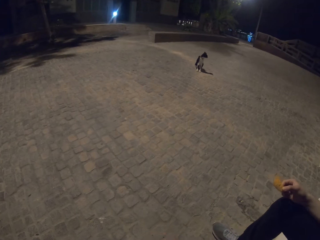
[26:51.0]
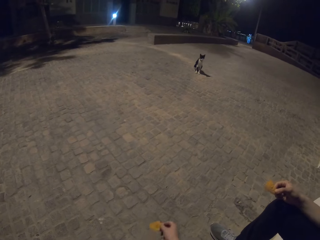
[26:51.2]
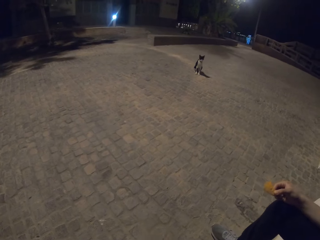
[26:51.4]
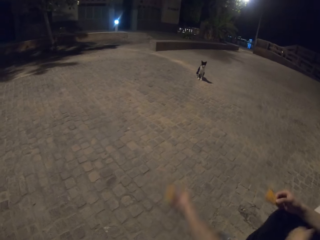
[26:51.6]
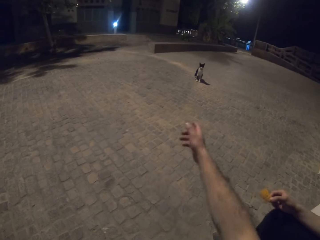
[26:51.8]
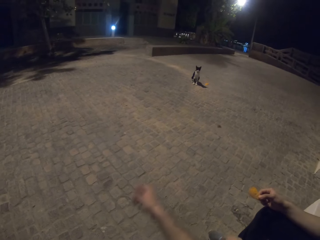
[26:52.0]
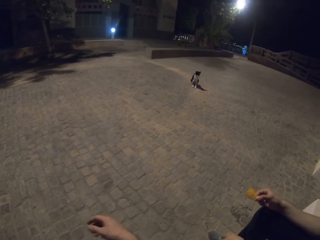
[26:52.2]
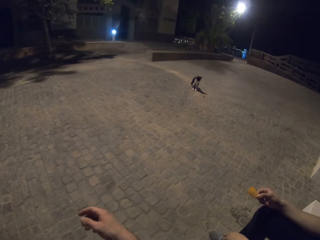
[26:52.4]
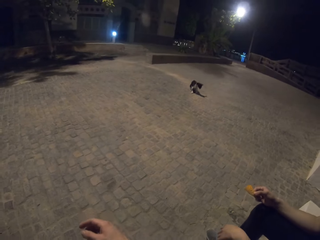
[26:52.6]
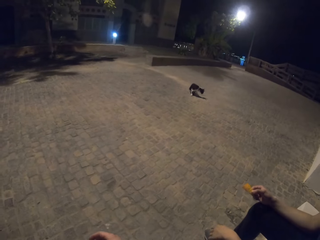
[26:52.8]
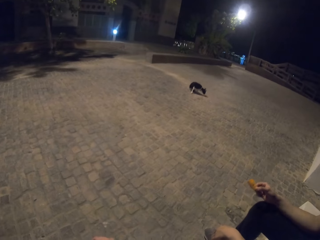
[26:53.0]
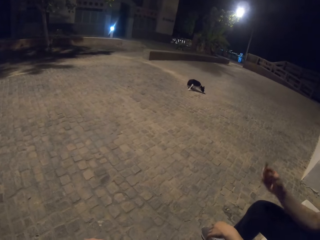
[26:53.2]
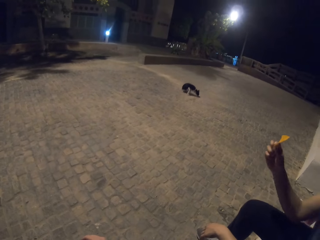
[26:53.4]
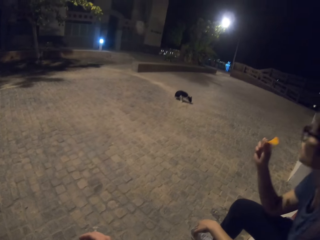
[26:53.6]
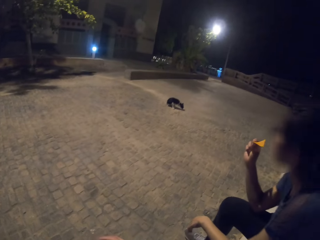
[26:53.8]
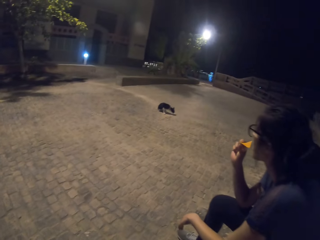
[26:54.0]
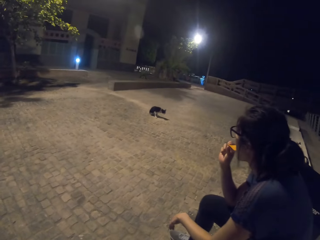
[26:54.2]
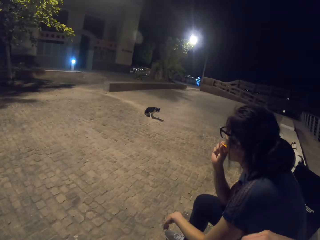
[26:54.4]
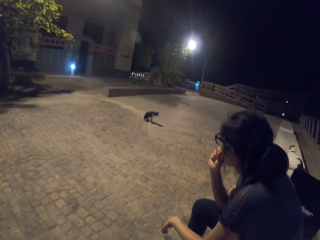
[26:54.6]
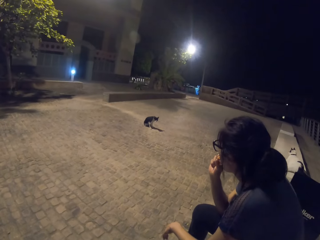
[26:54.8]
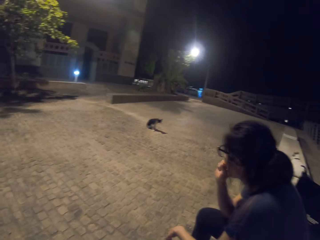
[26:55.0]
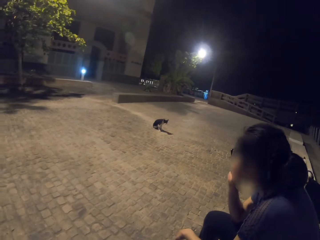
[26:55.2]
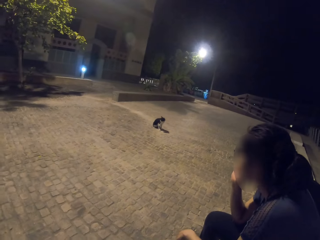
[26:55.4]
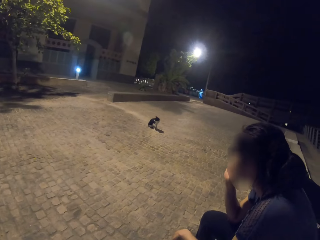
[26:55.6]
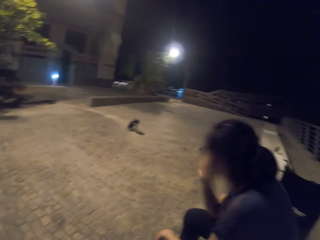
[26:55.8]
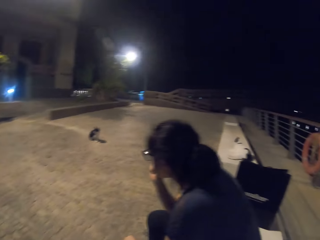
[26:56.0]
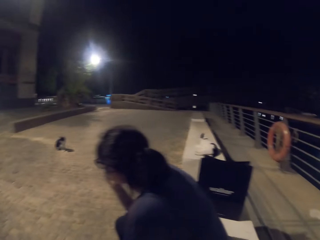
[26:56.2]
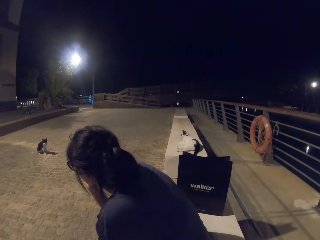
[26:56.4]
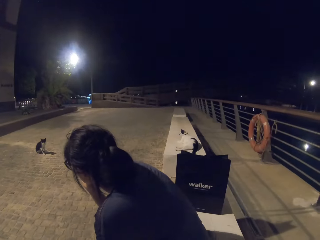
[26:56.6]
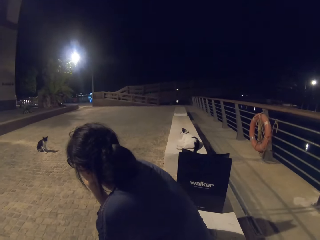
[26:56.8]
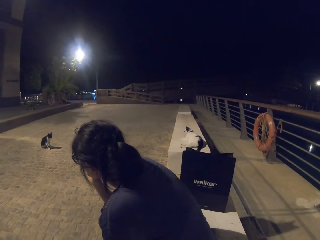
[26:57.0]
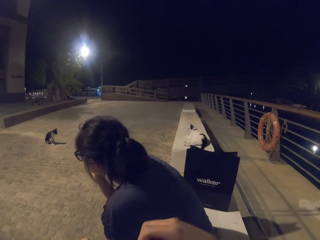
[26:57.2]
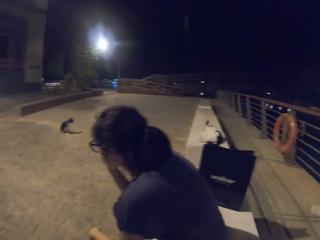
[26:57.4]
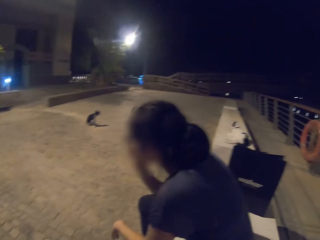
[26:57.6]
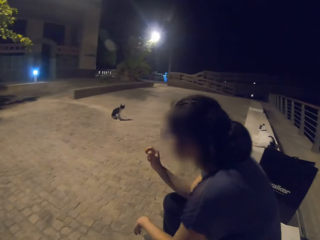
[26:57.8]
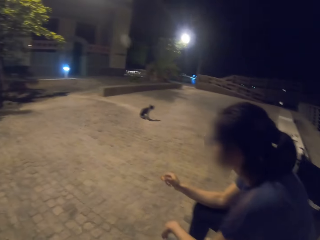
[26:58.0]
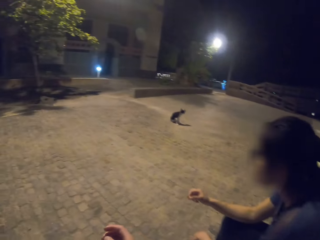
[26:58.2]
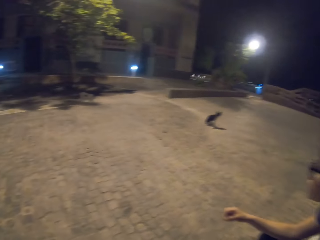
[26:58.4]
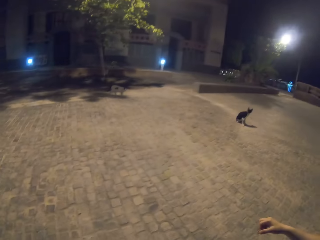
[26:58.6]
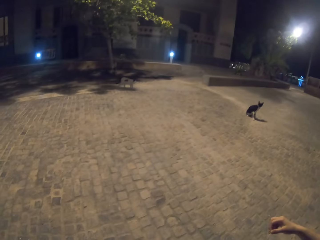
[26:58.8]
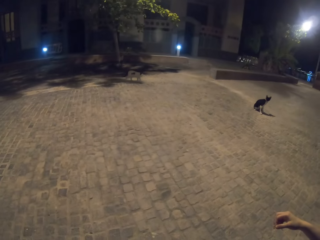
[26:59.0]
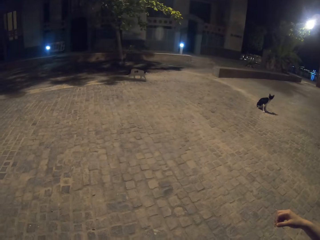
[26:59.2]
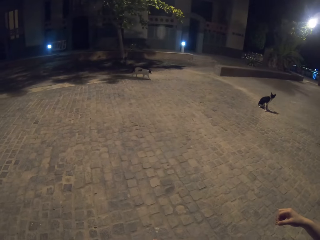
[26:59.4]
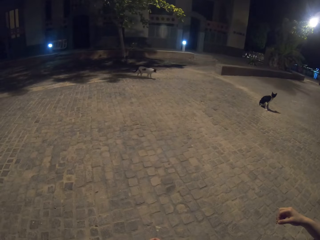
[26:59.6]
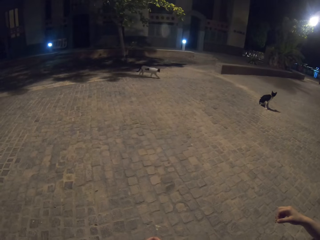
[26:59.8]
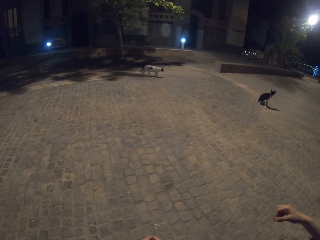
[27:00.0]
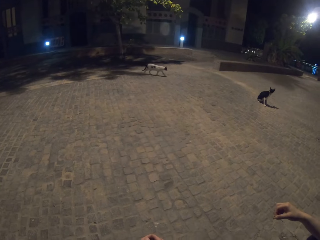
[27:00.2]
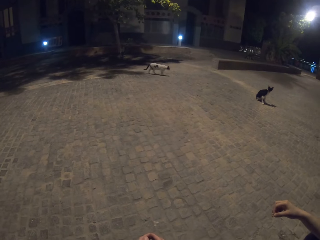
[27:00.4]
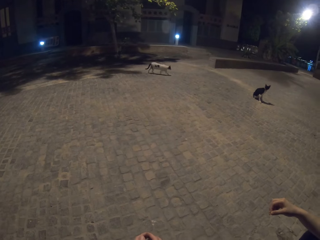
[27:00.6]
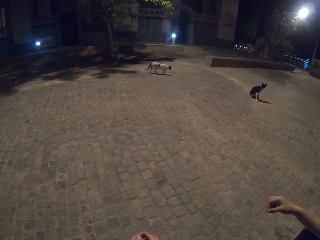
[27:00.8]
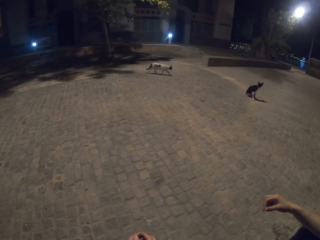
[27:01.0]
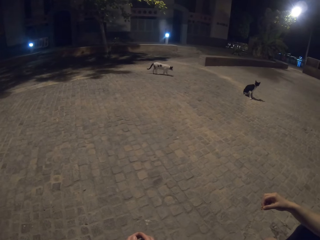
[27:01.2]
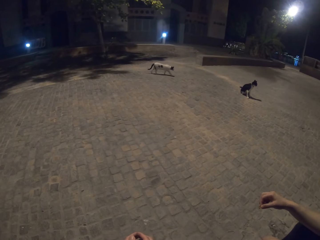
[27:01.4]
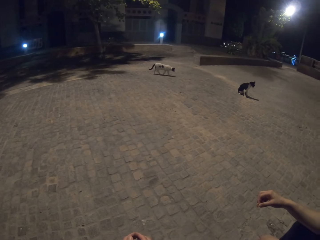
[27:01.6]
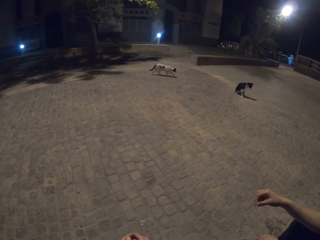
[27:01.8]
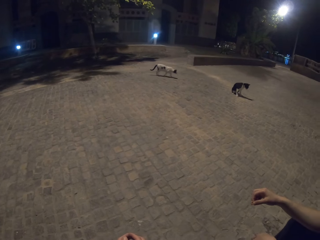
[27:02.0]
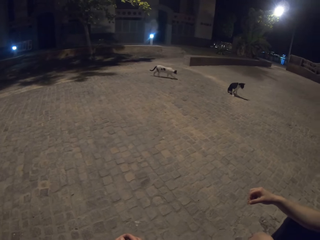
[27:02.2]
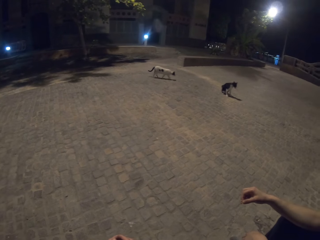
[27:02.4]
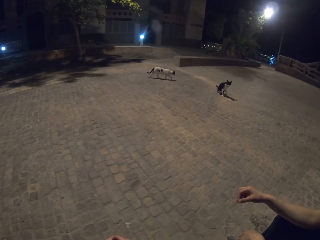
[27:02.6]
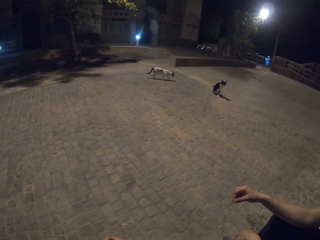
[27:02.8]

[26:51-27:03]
The camera wearer throws the snack to the pet. The lady eats the snacks.

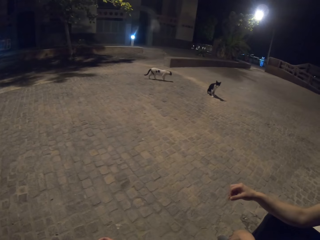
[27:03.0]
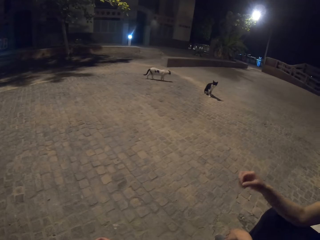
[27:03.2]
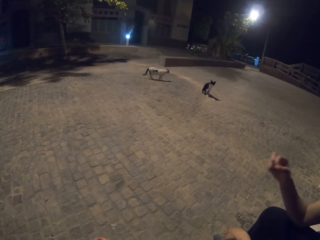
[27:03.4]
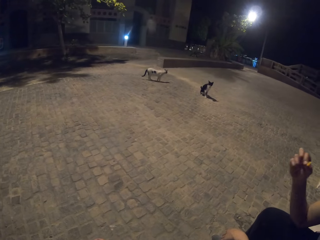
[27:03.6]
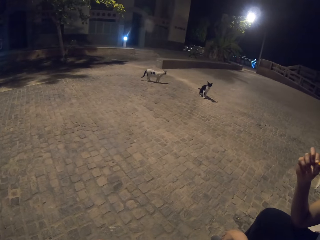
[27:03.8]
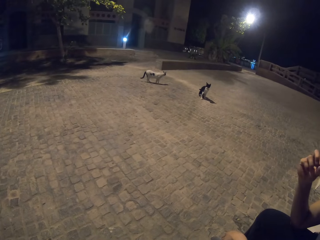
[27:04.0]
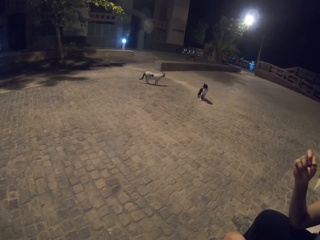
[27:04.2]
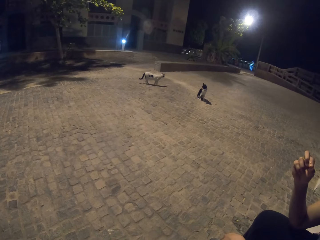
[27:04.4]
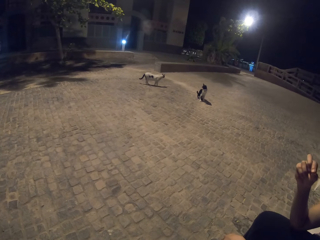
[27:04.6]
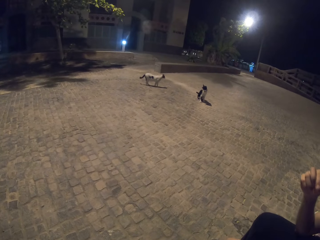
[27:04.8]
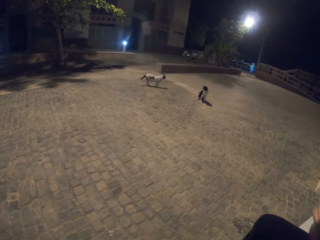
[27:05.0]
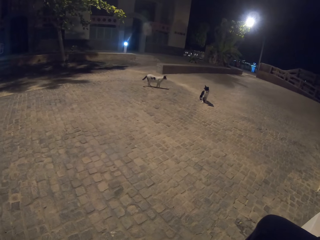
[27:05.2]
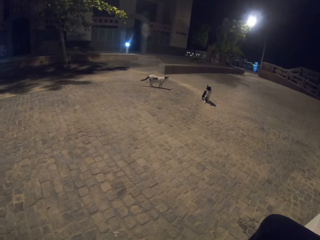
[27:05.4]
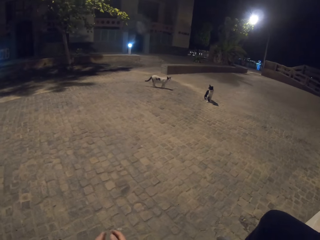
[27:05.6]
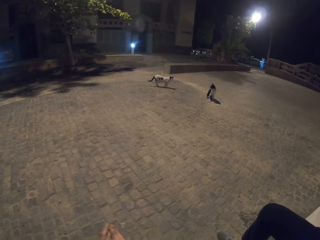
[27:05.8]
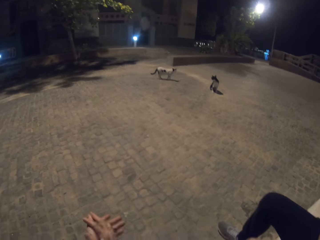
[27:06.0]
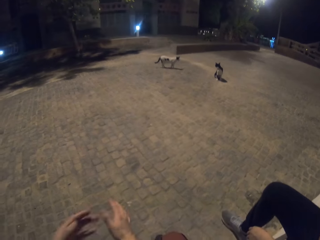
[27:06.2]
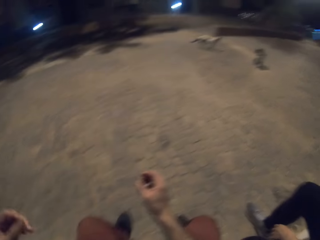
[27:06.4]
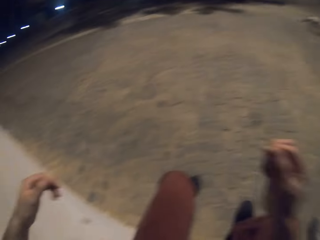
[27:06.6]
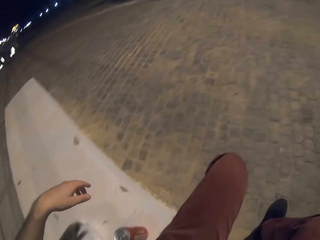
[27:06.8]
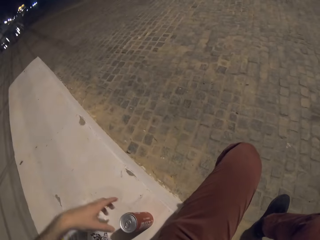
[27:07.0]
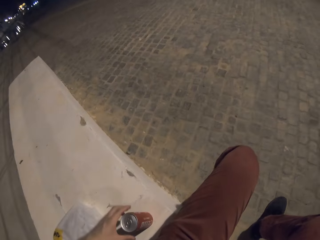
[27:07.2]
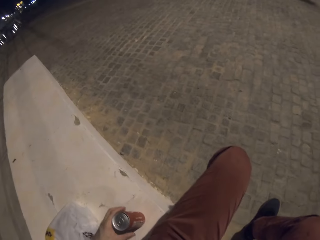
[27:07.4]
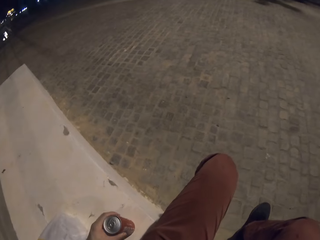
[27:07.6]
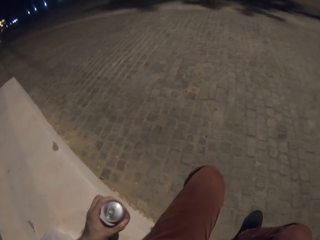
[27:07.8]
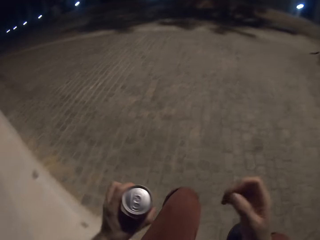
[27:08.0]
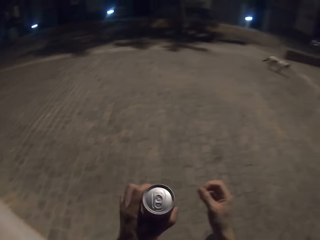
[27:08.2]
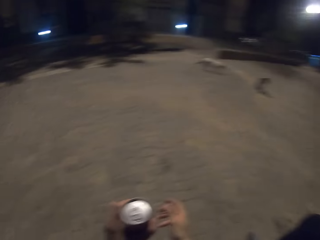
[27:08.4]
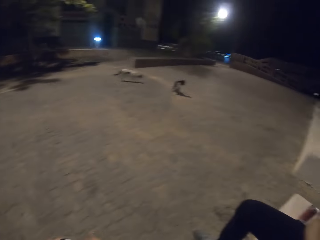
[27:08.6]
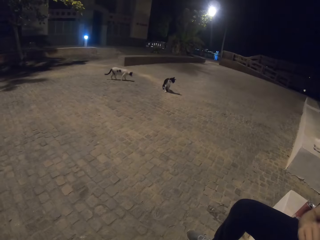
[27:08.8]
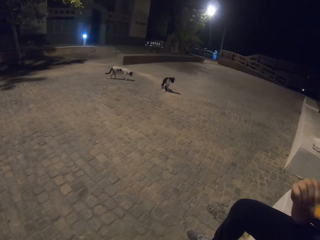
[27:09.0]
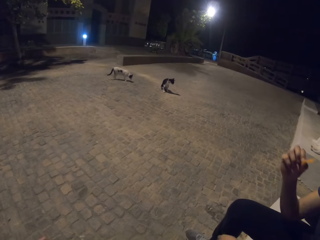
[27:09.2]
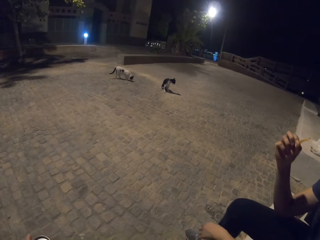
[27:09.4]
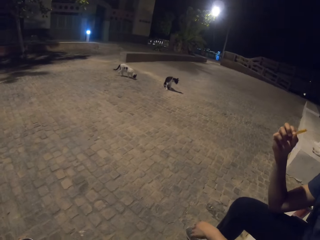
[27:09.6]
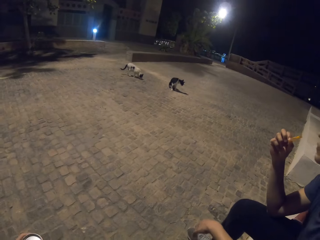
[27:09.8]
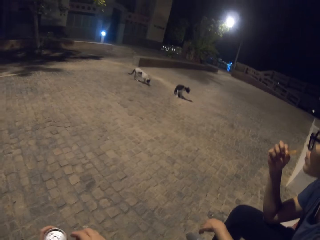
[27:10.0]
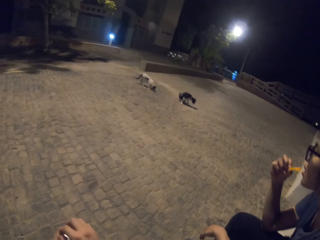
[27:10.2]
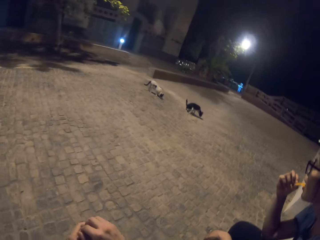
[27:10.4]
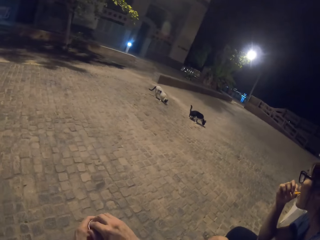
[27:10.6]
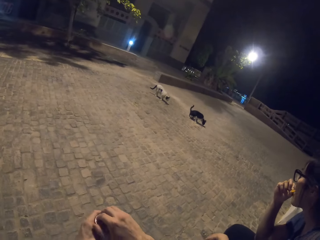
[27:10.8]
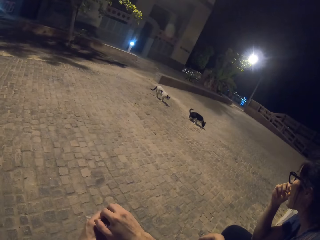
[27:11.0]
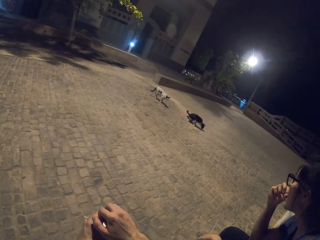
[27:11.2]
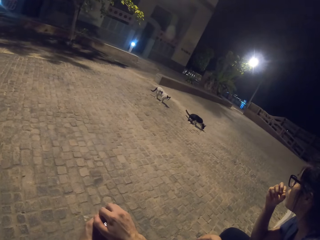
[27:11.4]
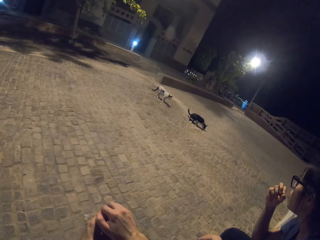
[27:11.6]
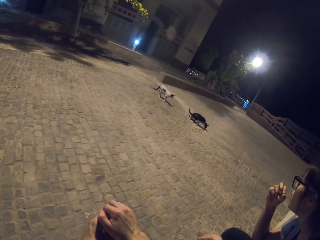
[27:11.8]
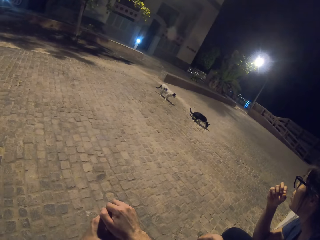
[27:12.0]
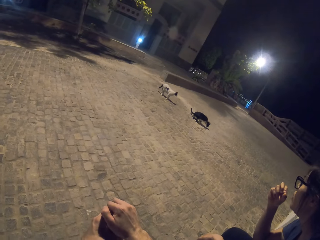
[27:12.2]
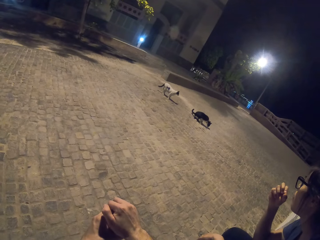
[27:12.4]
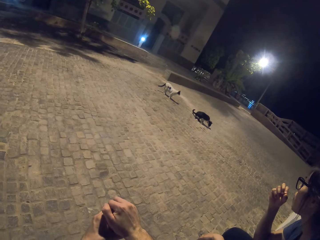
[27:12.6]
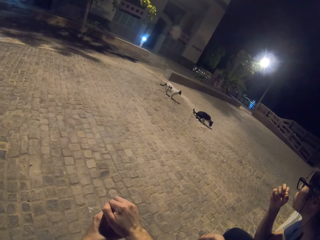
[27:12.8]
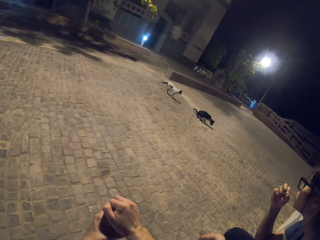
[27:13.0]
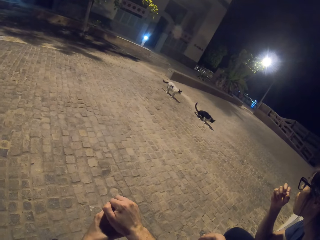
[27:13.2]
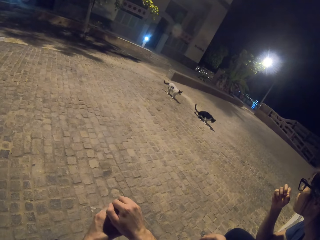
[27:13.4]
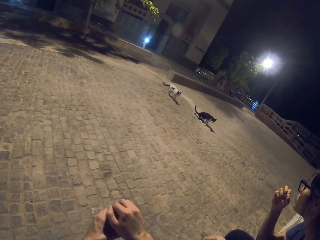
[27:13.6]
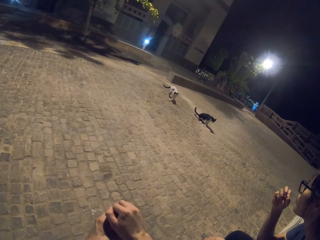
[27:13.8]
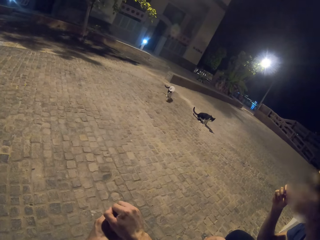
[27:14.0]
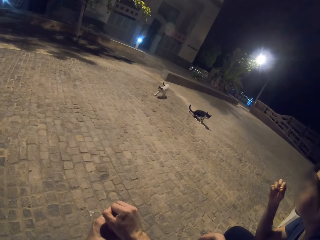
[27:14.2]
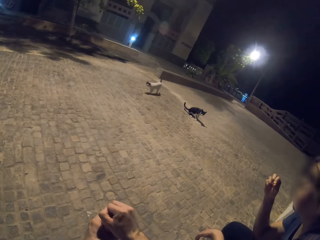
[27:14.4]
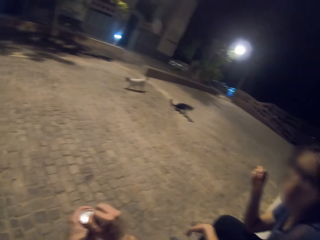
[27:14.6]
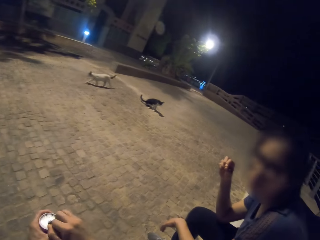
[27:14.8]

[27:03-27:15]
The camera wearer picks up the Coca-Cola can. The lady eats the snacks. The camera wearer opens the can.
